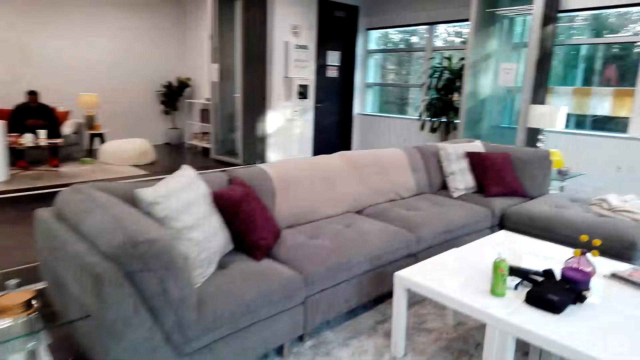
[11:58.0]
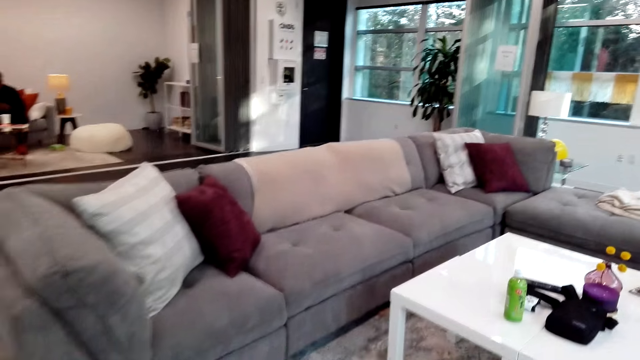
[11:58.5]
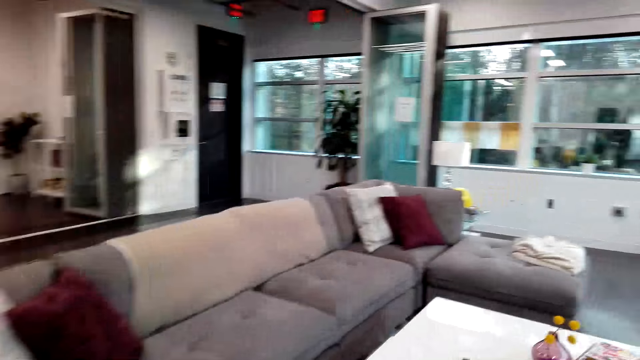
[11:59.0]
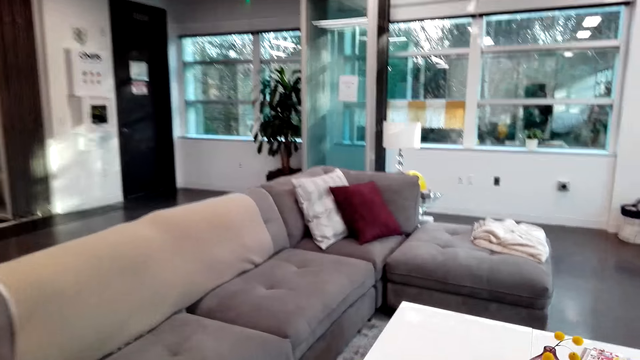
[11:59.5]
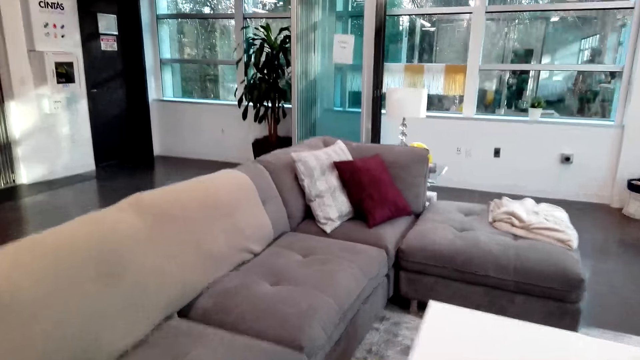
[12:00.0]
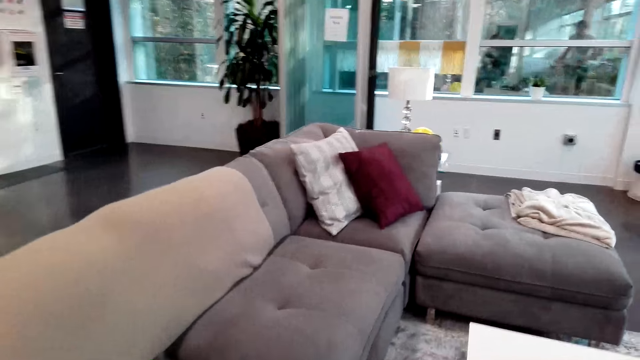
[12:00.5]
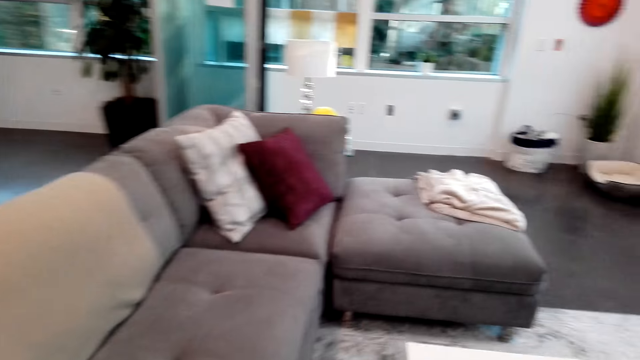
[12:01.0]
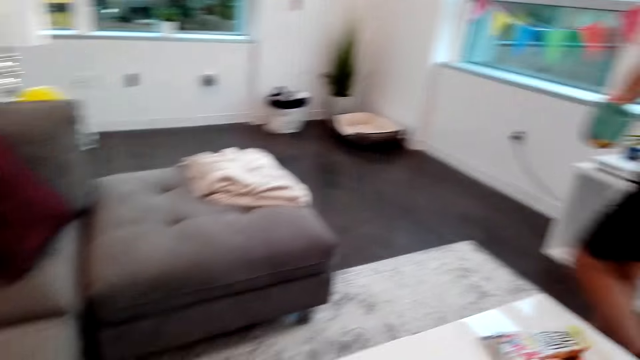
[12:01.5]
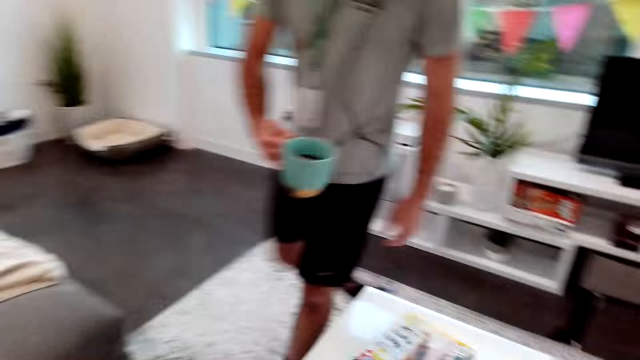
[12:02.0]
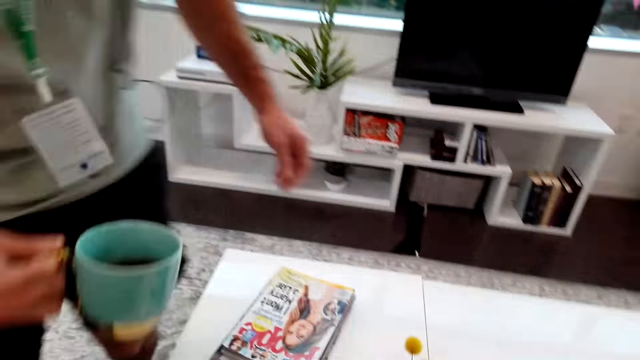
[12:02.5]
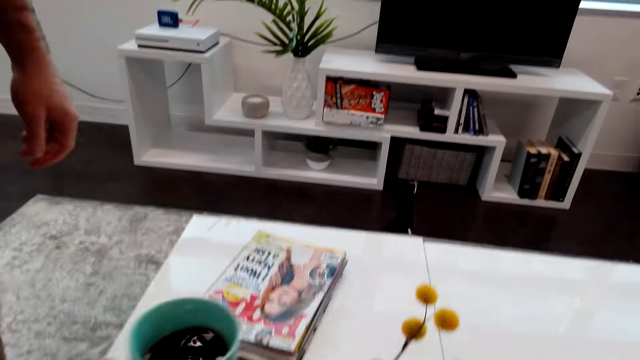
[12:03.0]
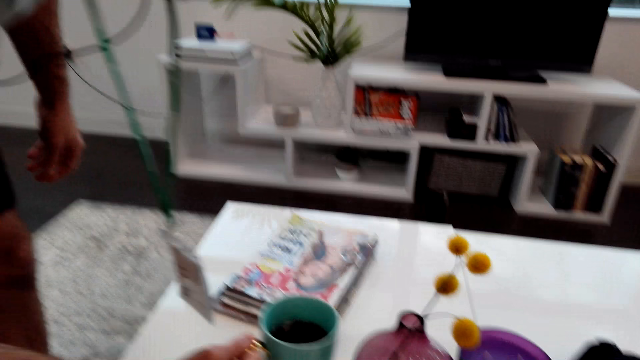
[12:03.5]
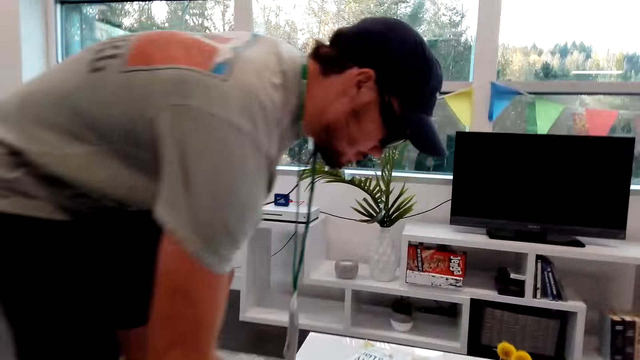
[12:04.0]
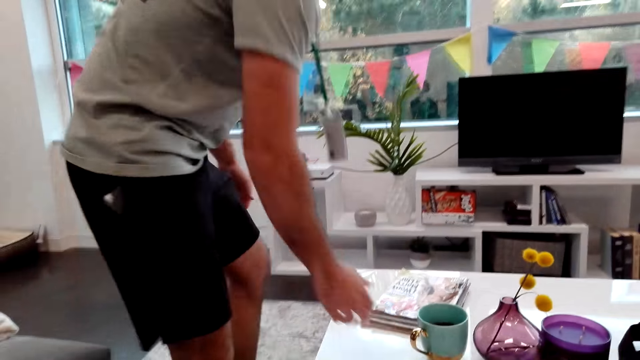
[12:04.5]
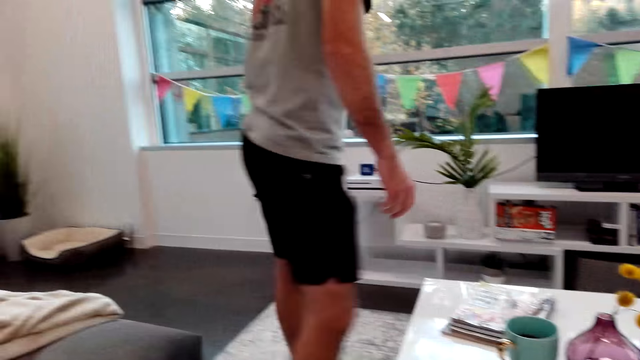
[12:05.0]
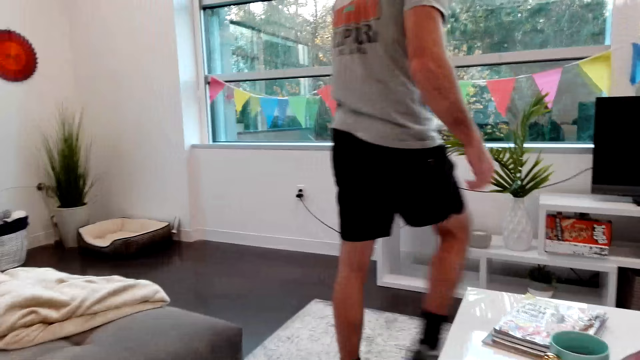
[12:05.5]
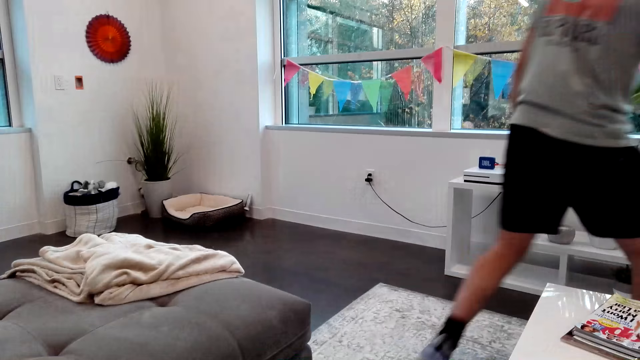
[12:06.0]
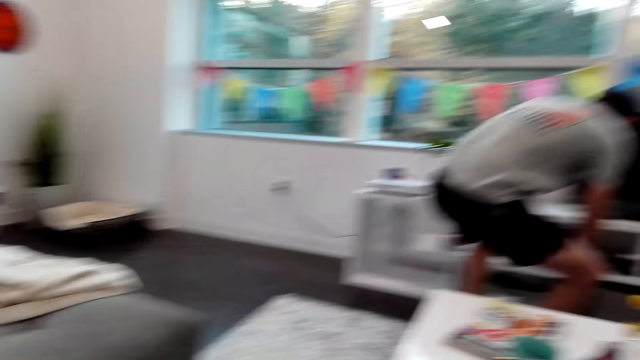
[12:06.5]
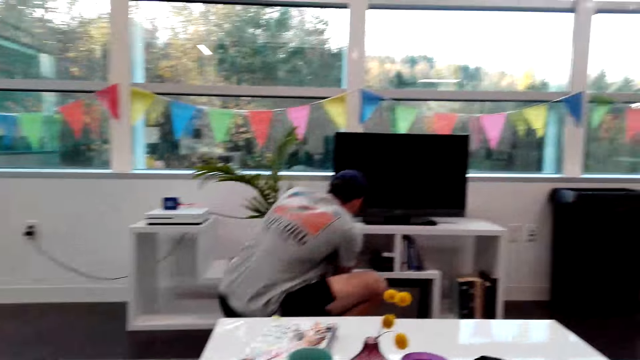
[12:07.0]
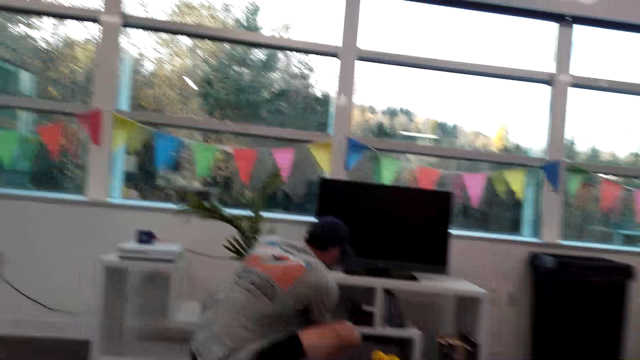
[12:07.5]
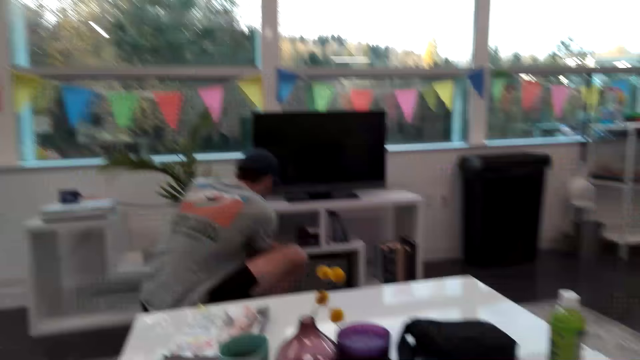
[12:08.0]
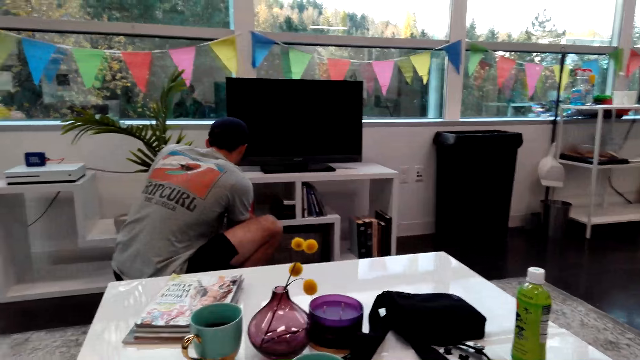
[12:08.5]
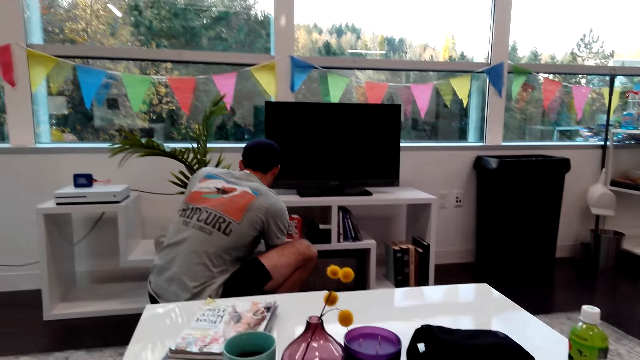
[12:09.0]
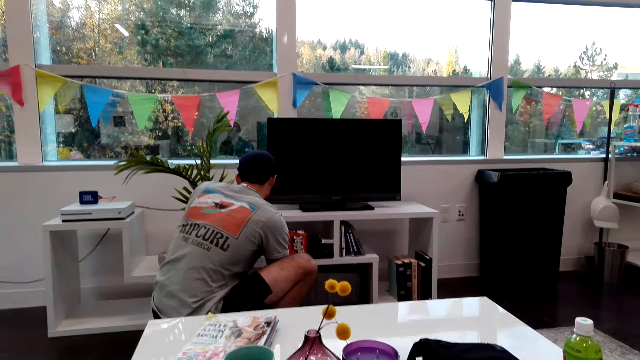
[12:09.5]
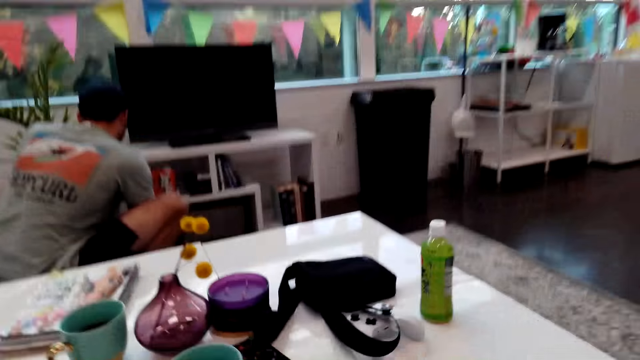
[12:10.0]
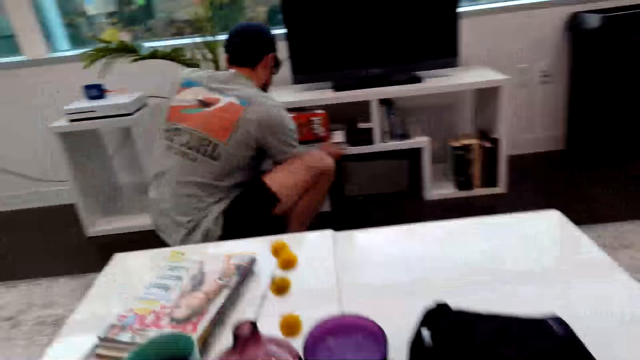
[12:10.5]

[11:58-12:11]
The camera wearer walks in the house. A man walks in the house. The man puts the coffee cup on the table. The camera wearer walks around the room. They sit in the sofa. The man bends down. The camera wearer turns around the room.

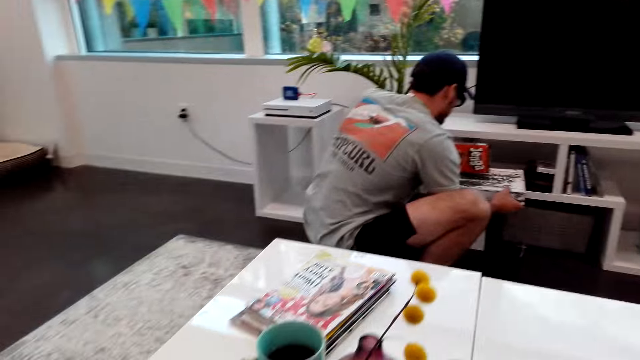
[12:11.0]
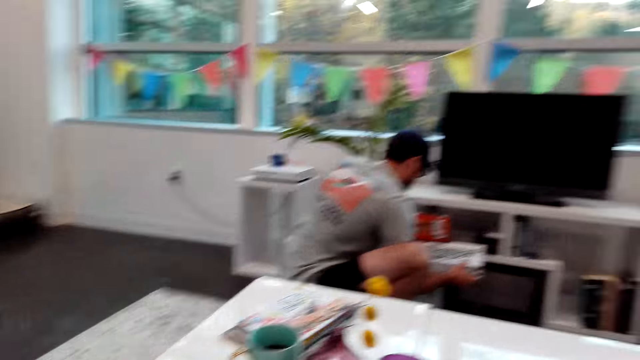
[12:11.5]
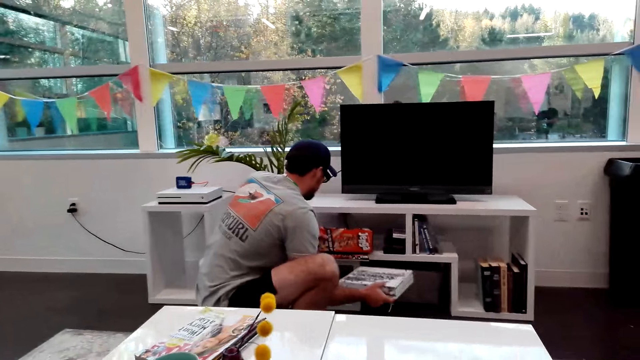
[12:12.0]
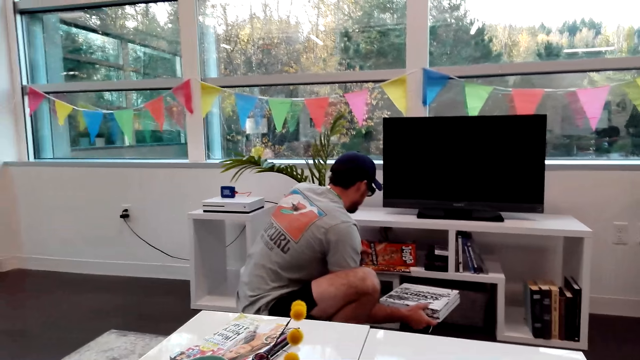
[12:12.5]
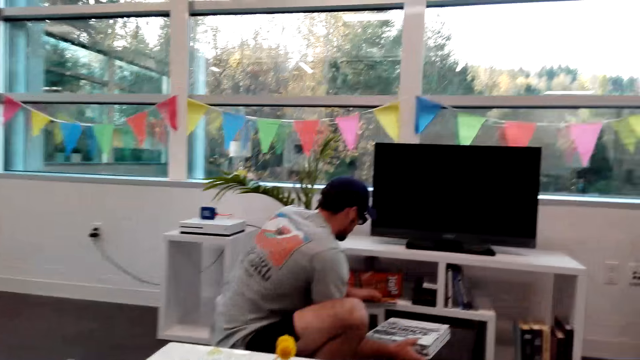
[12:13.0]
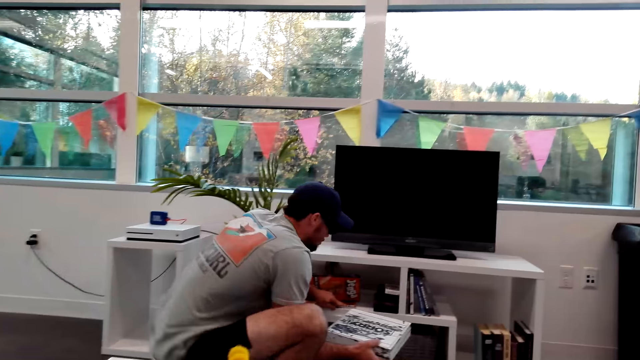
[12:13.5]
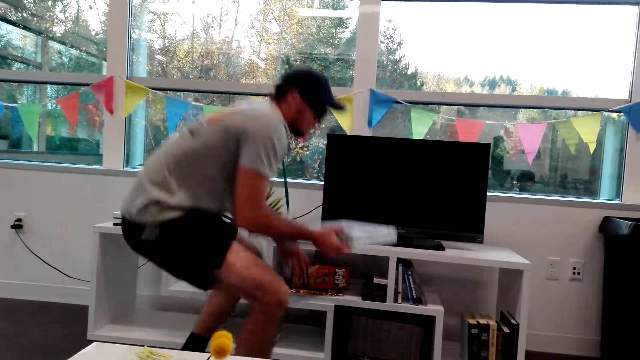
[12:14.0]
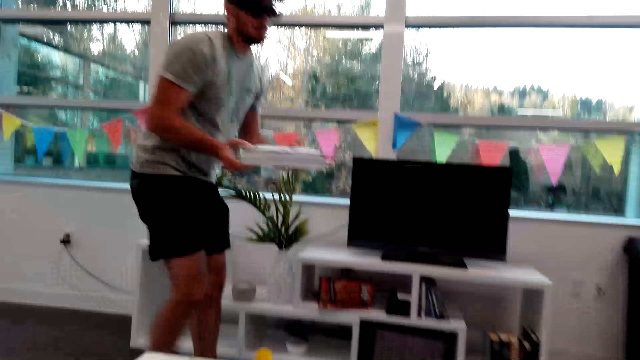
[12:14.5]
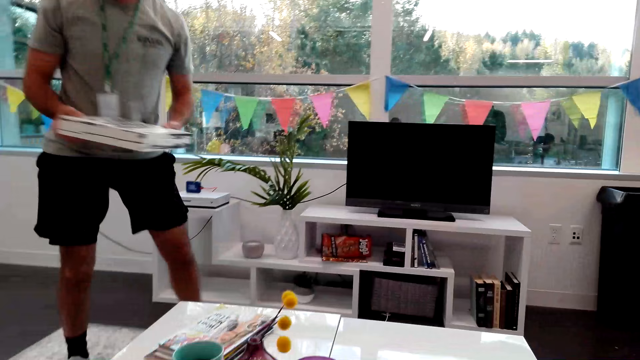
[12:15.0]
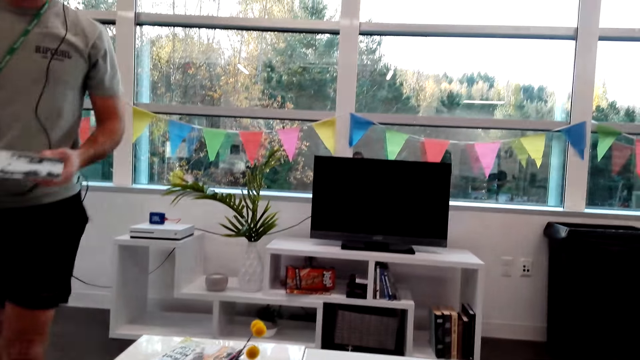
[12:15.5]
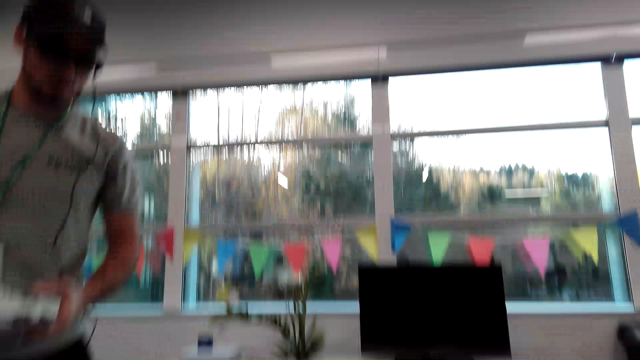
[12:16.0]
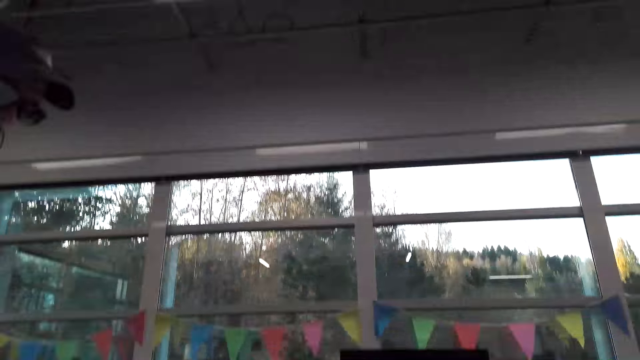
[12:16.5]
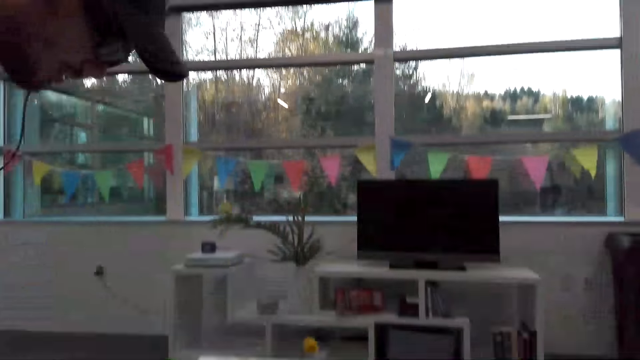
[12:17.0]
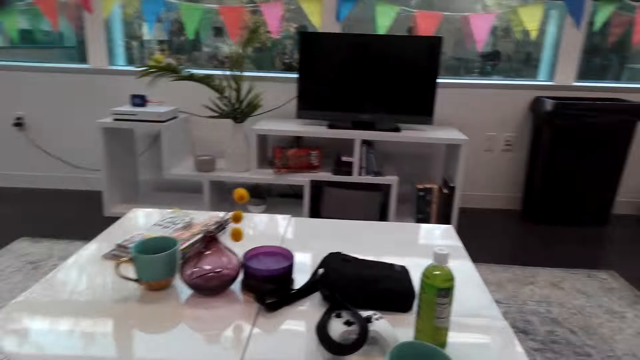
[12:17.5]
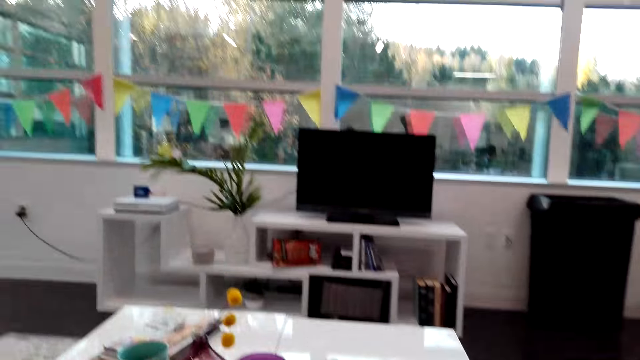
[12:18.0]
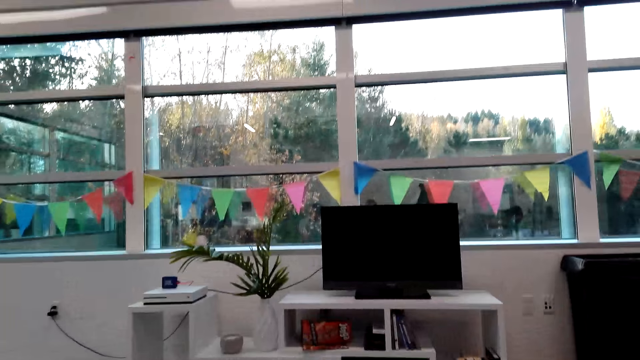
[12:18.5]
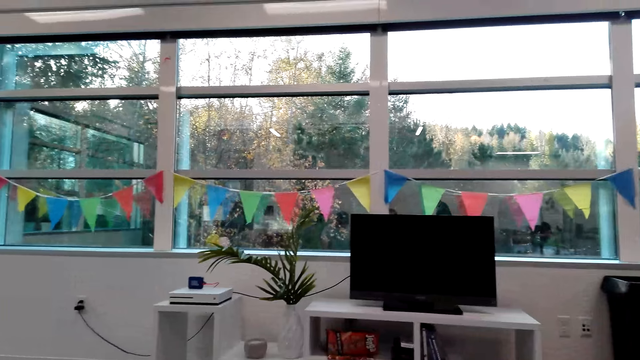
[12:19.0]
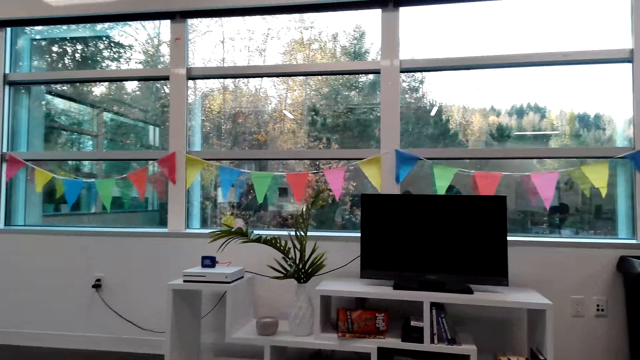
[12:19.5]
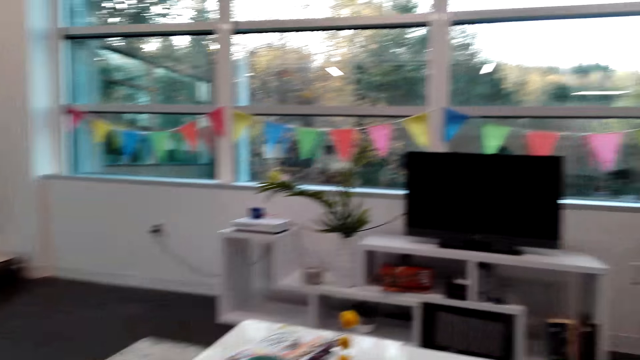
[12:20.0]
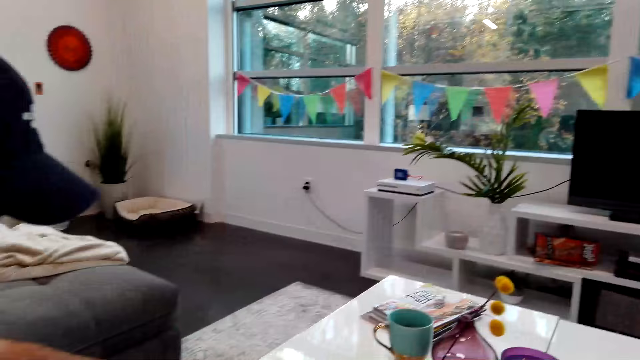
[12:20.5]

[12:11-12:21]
A man picks up a box. The man walks around the room. The camera wearer turns around the room.
